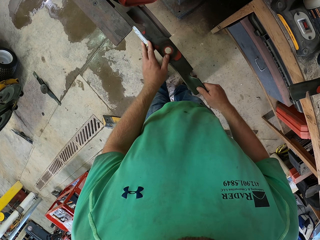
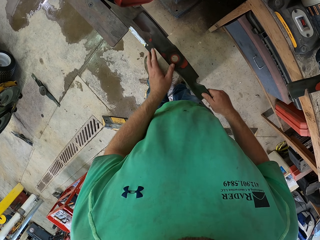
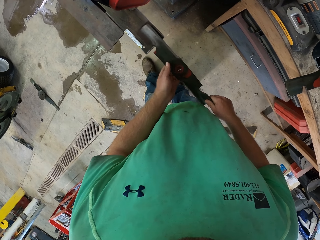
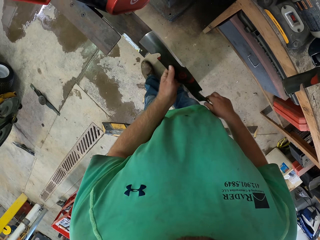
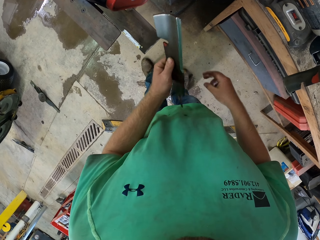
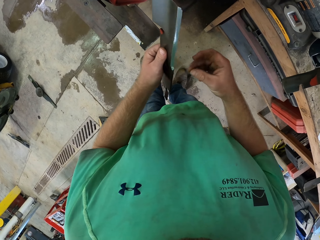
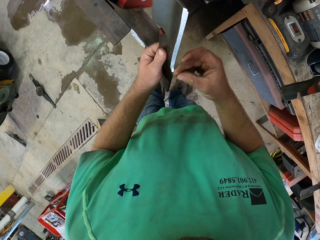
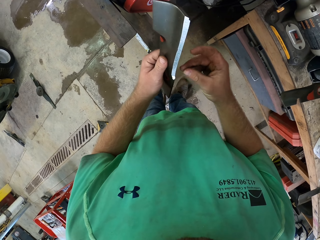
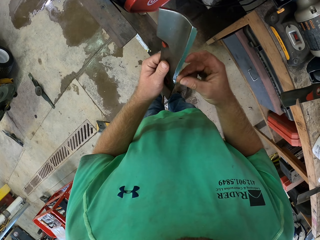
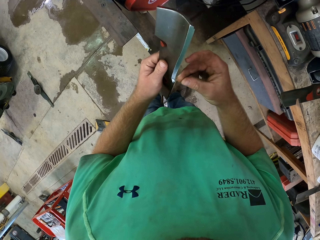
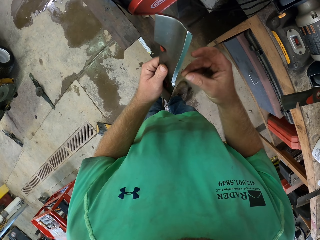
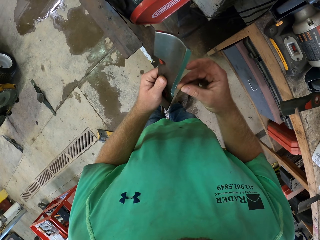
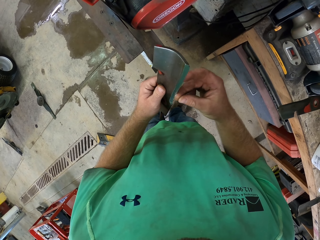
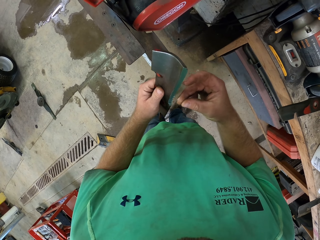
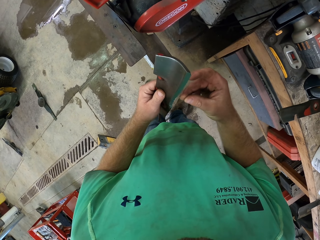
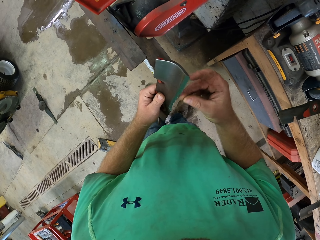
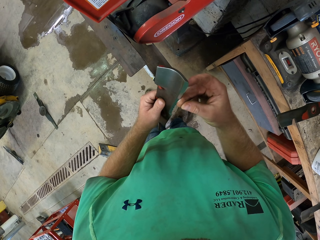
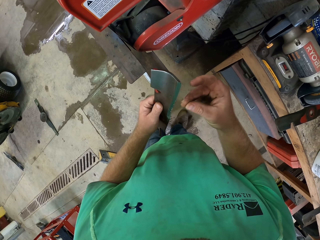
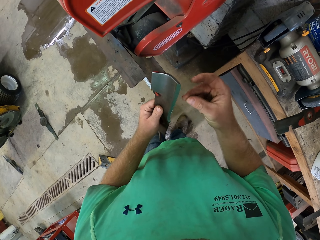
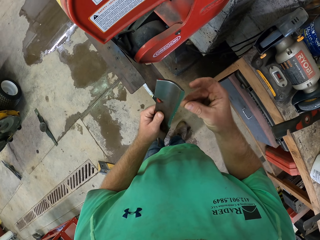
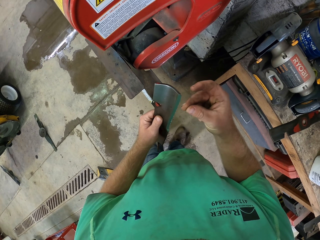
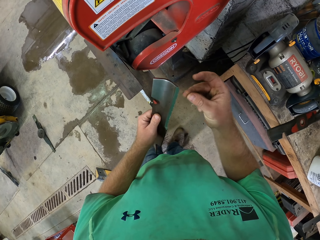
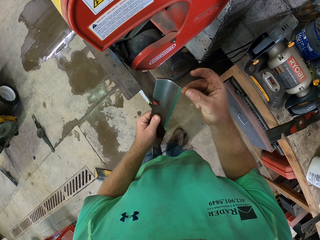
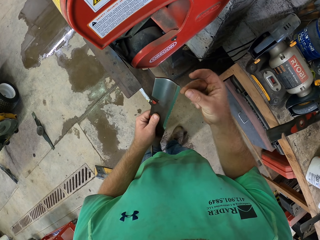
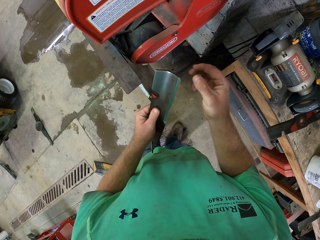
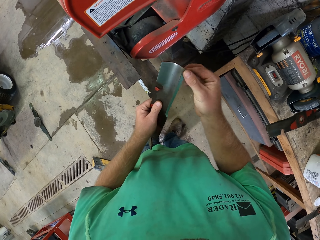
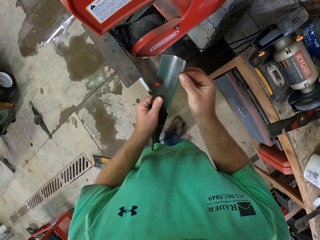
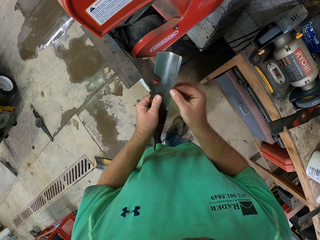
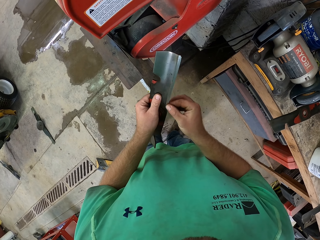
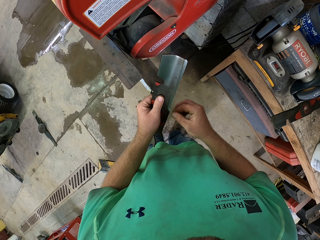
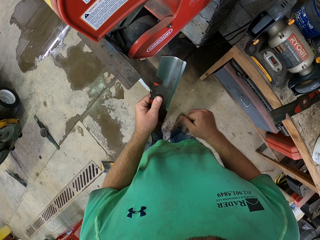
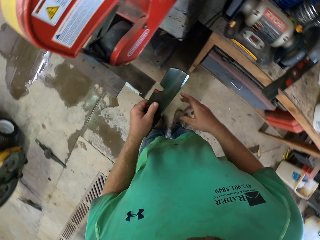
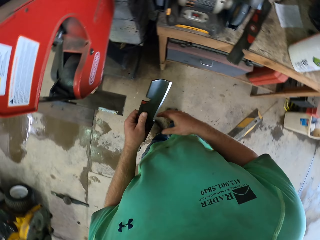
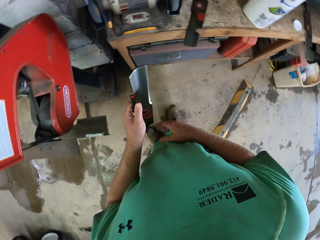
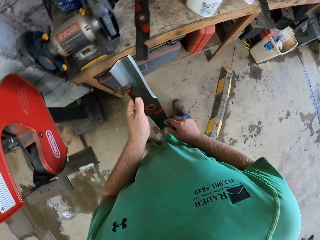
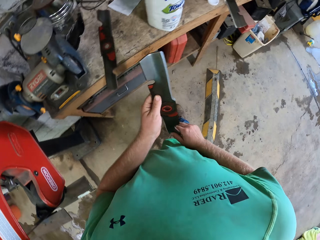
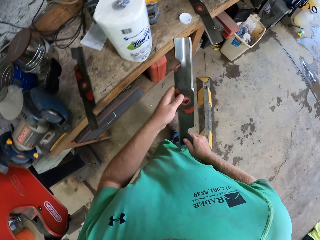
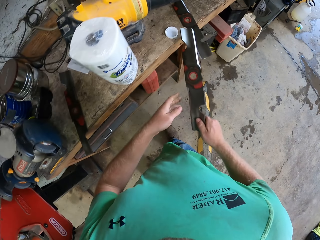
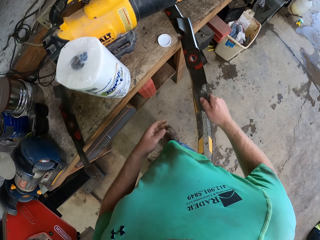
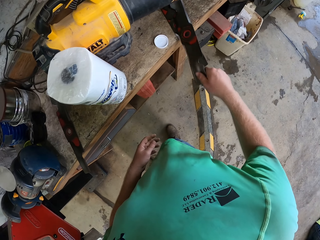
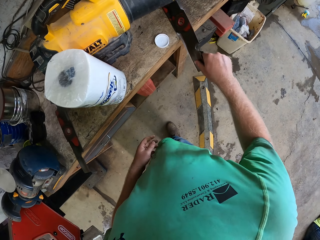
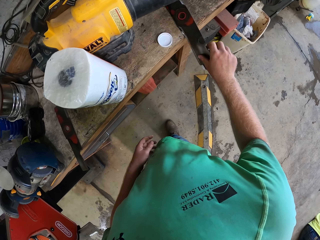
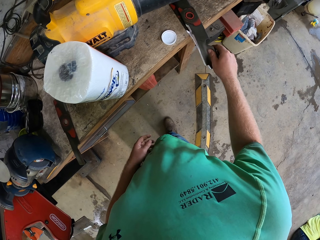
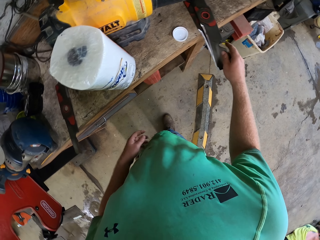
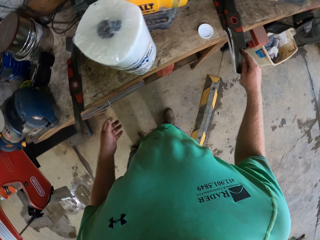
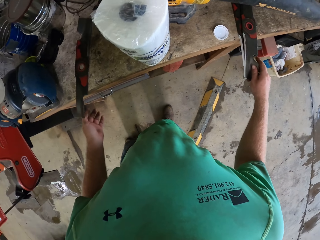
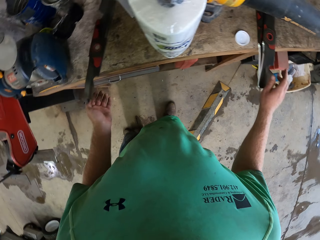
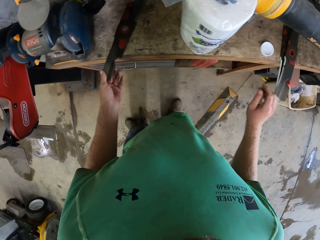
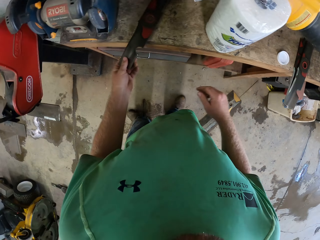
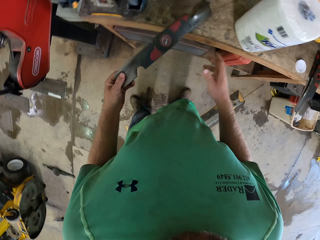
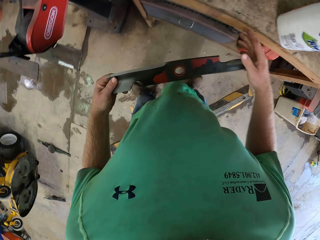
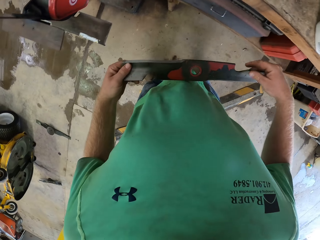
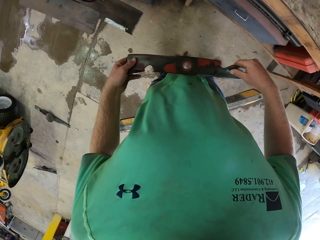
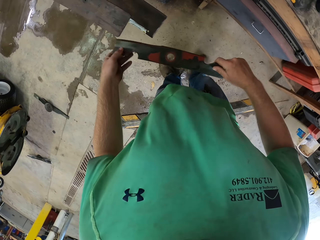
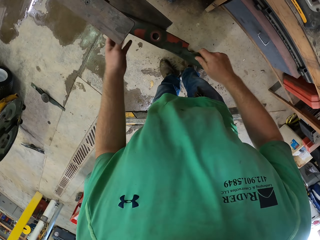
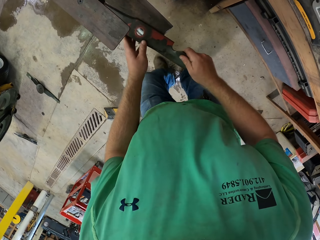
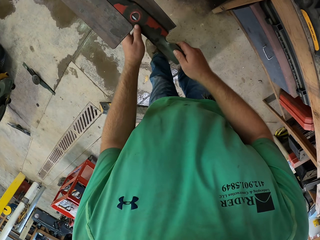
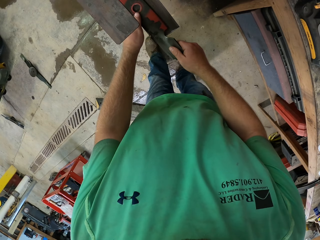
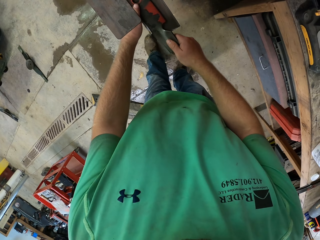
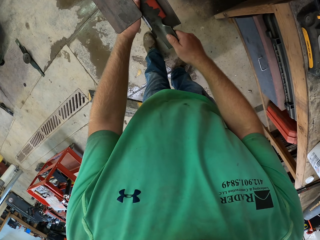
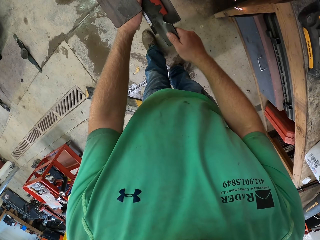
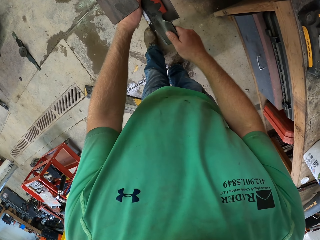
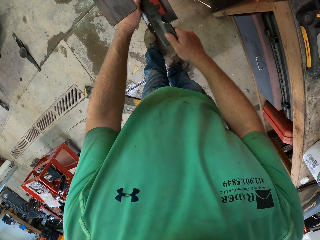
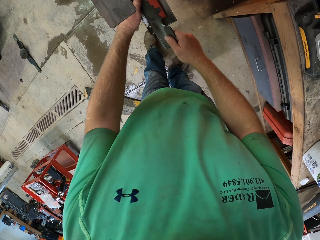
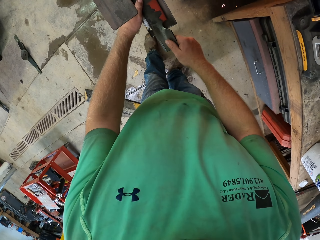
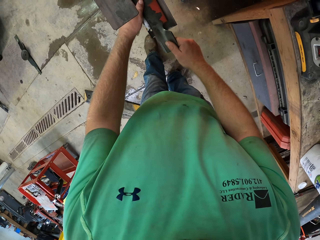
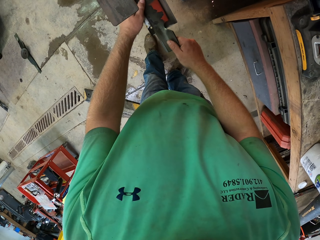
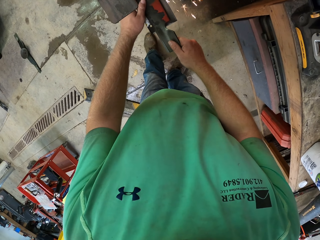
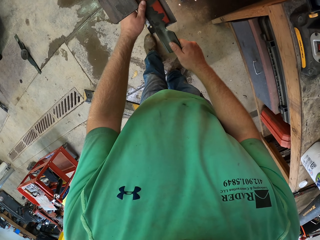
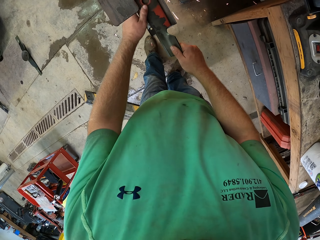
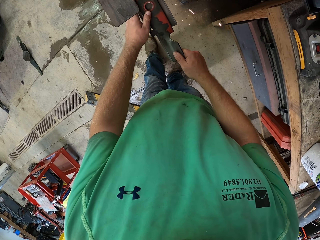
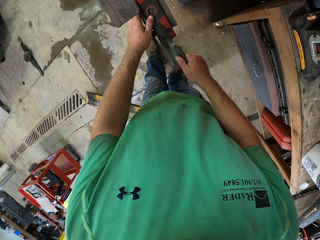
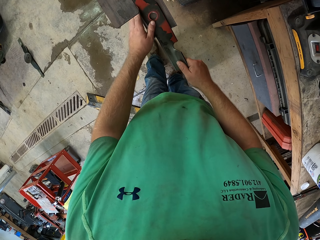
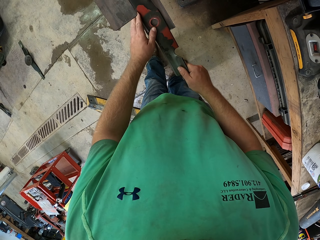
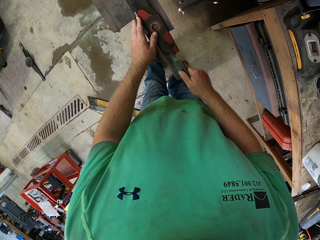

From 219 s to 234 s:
The camera wearer holds the blade with his left hand. He examines the edge of the blade with his right fingers. He keeps the blade on the table with his right hand. He takes the blade on the table with his left hand. He holds the blade with both hands. He places the blade in the tool tray with his hands. He sharpens the blade with the sharpening machine in his hands.

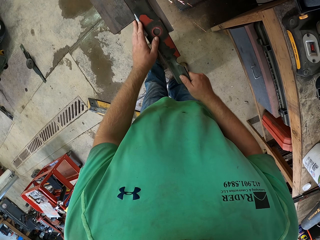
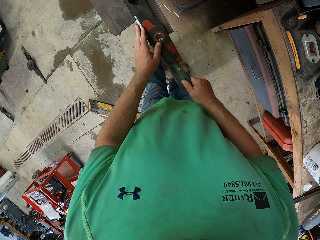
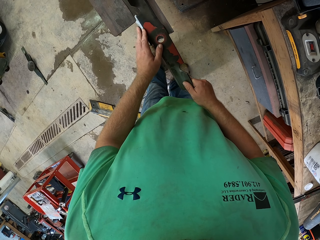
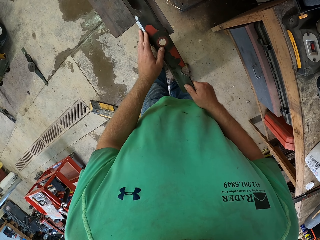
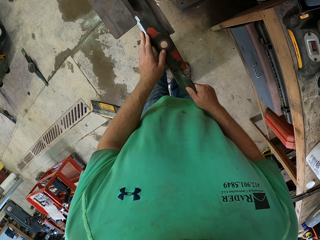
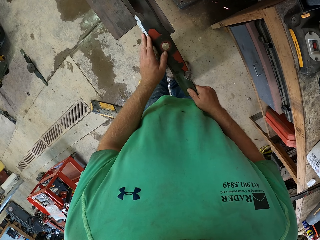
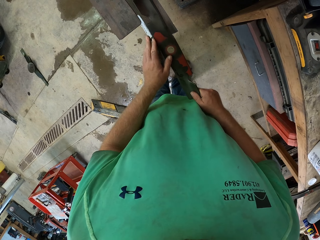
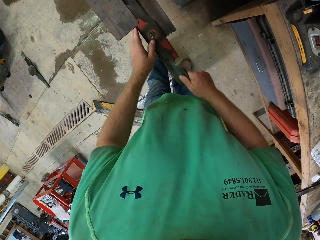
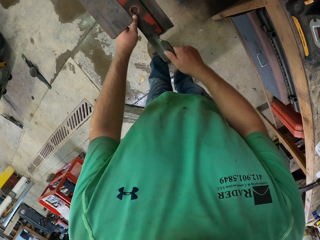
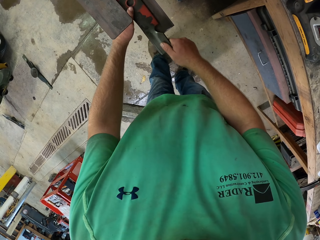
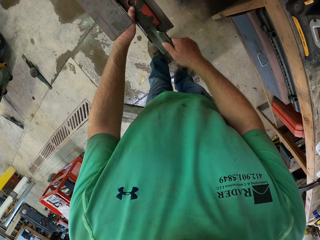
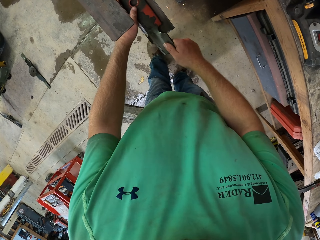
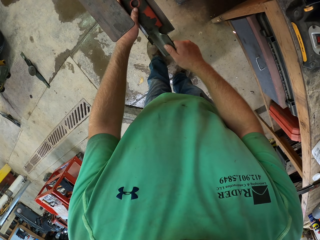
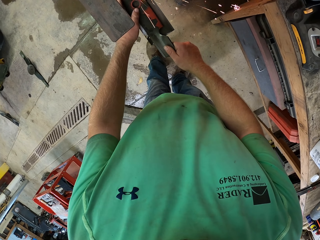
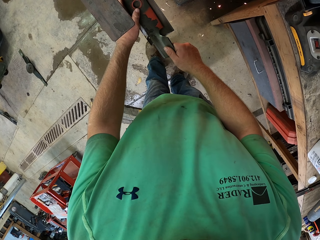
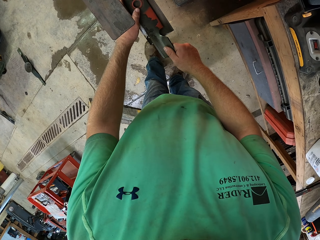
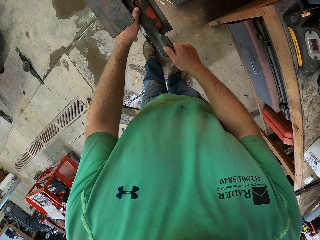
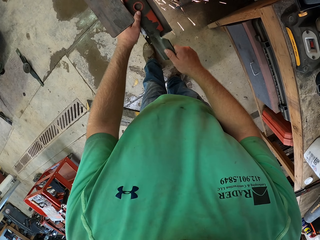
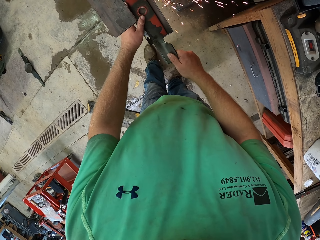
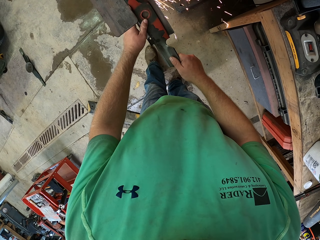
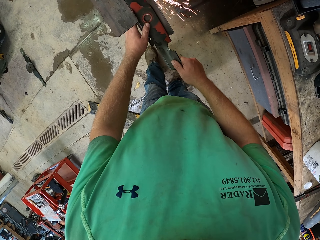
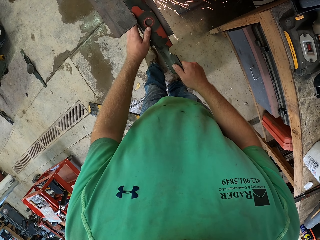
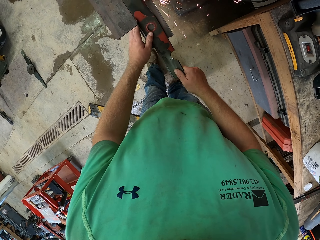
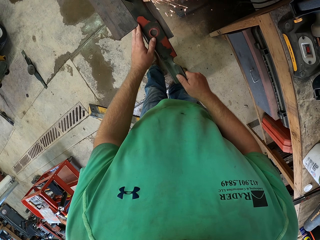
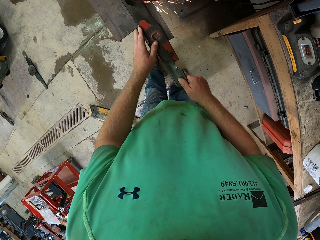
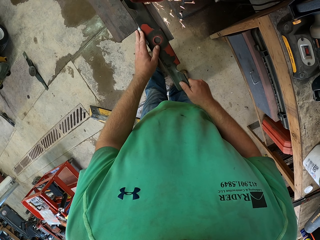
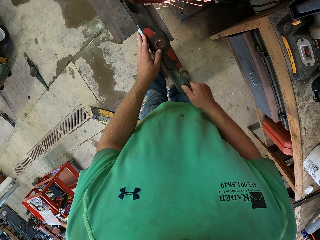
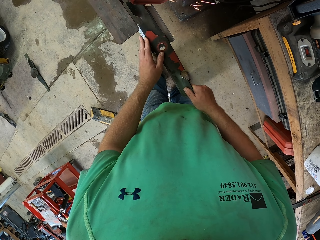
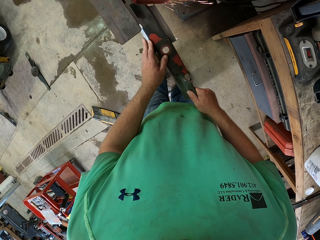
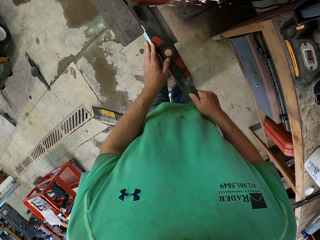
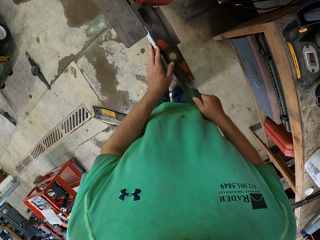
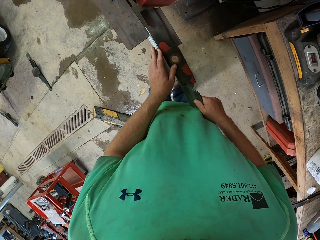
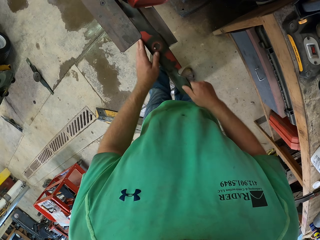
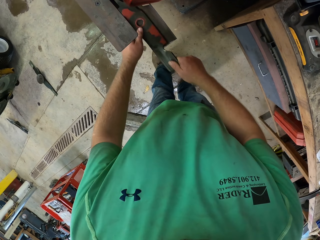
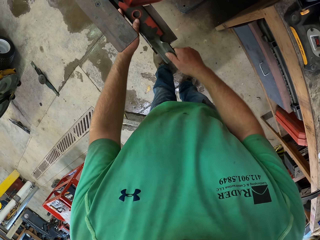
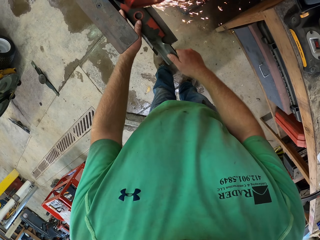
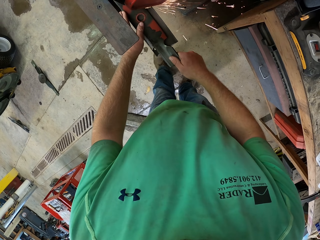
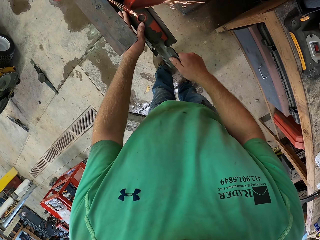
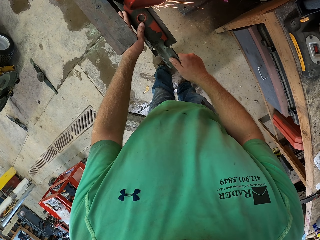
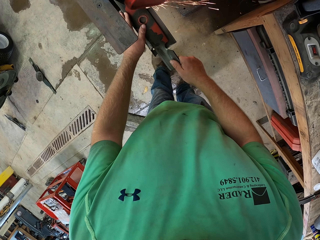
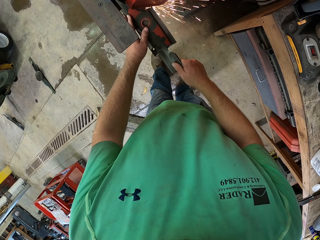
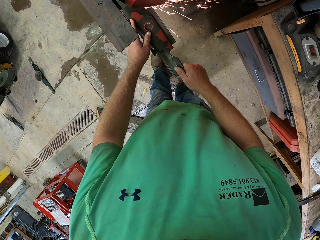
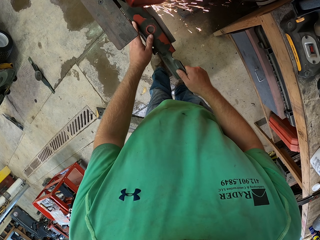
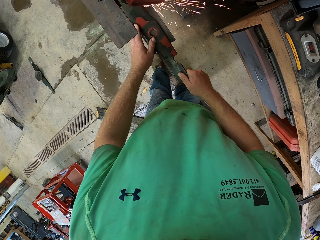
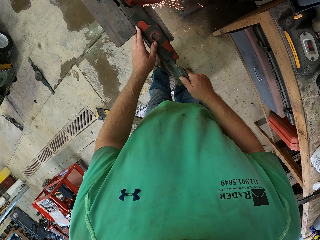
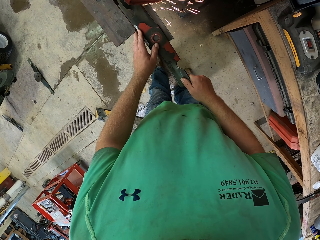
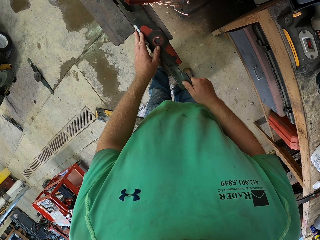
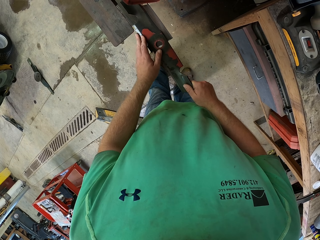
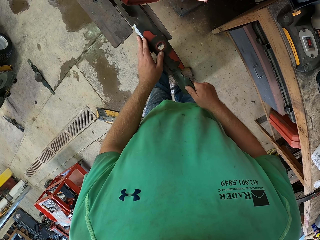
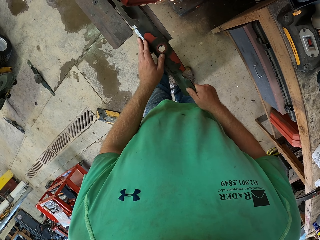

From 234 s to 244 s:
The camera wearer places something in the machine. They sharpen something with the machine. They place something in the machine. They sharpen something with the machine.
